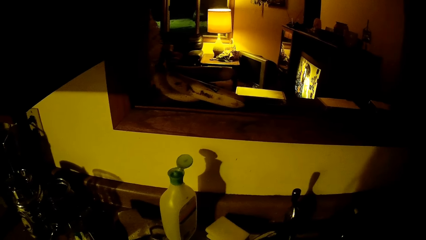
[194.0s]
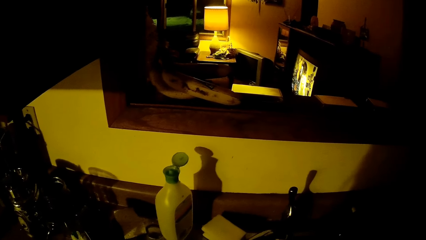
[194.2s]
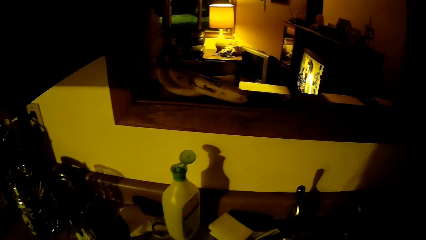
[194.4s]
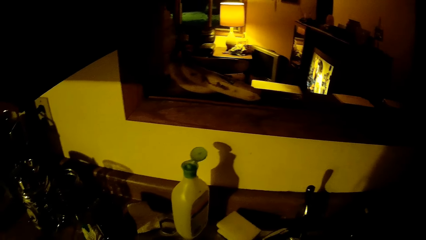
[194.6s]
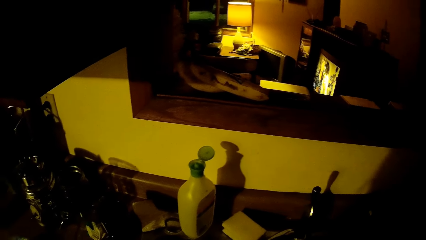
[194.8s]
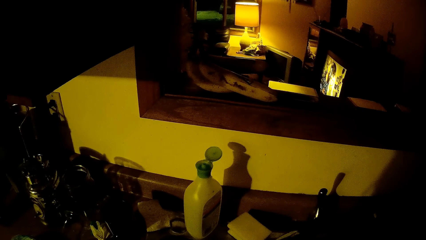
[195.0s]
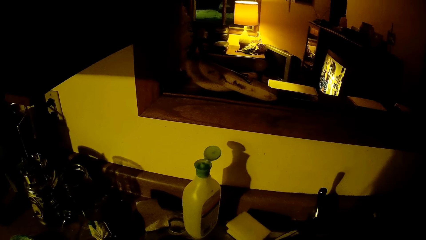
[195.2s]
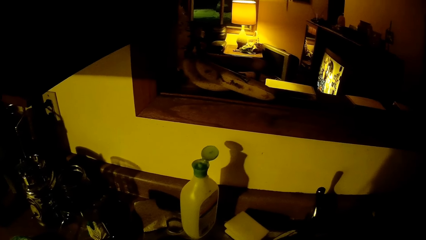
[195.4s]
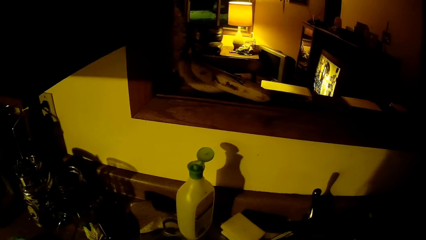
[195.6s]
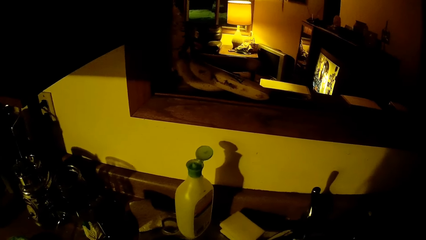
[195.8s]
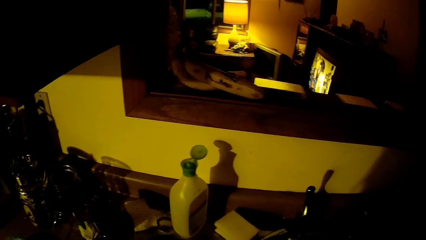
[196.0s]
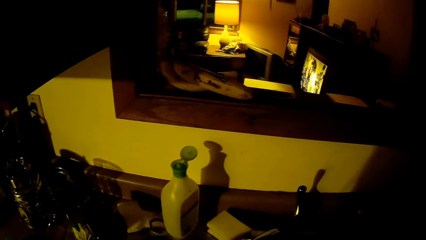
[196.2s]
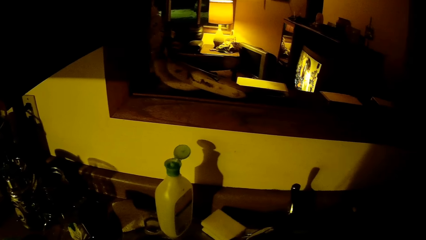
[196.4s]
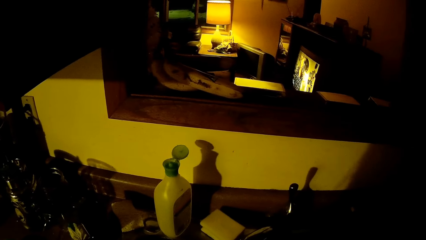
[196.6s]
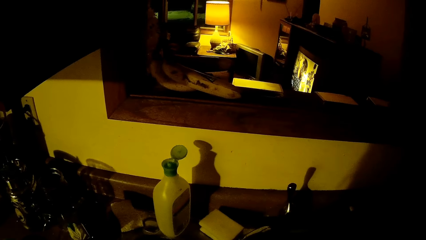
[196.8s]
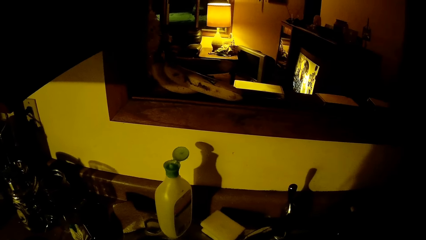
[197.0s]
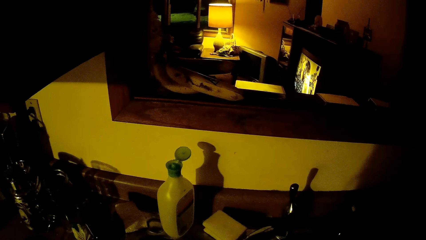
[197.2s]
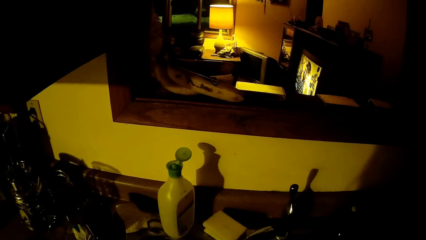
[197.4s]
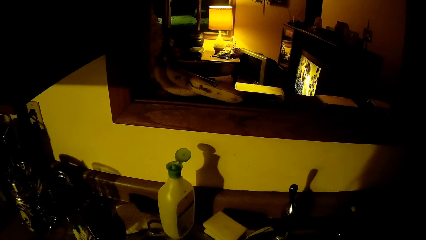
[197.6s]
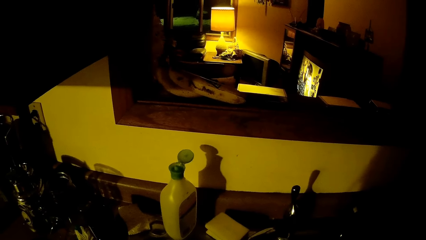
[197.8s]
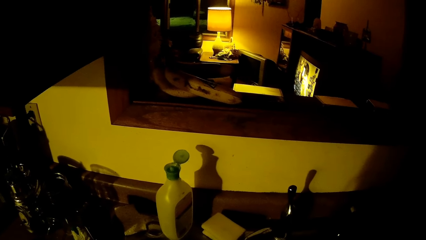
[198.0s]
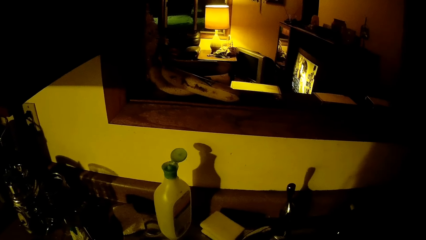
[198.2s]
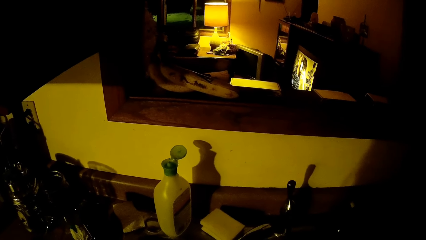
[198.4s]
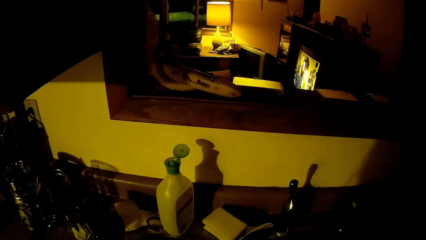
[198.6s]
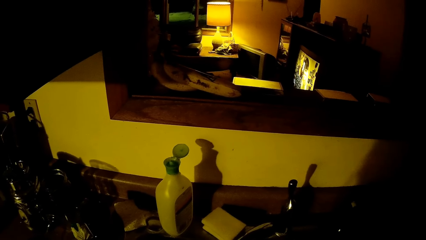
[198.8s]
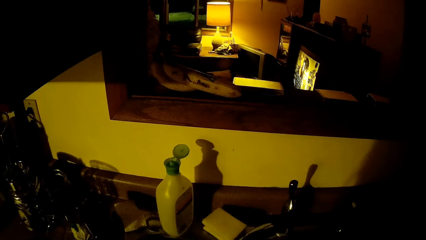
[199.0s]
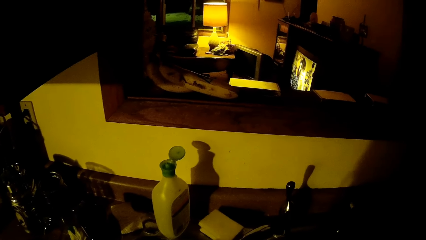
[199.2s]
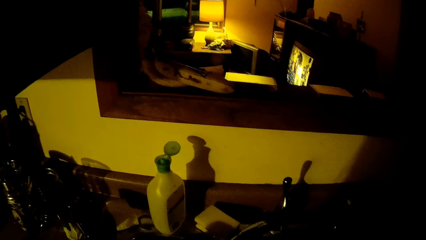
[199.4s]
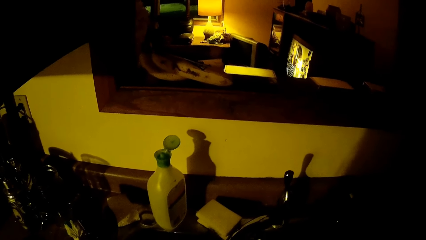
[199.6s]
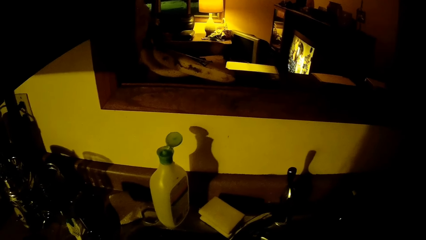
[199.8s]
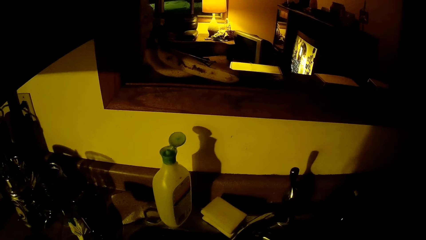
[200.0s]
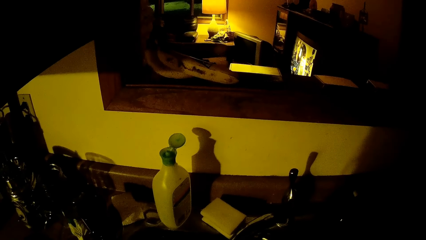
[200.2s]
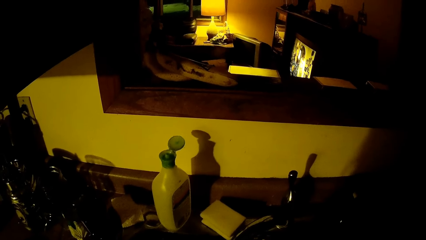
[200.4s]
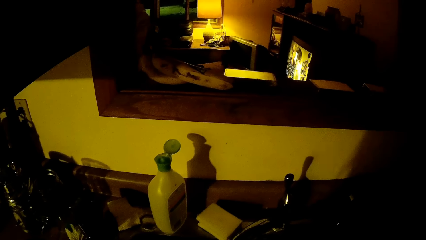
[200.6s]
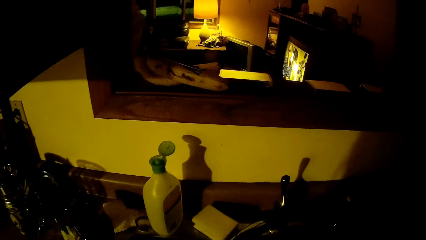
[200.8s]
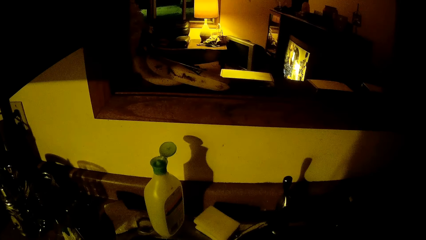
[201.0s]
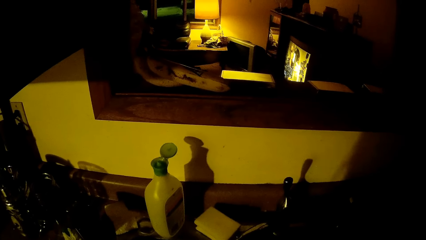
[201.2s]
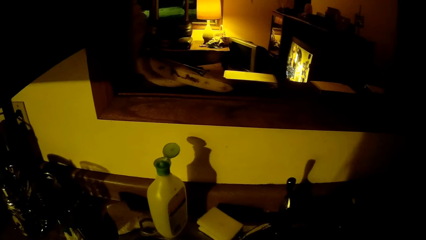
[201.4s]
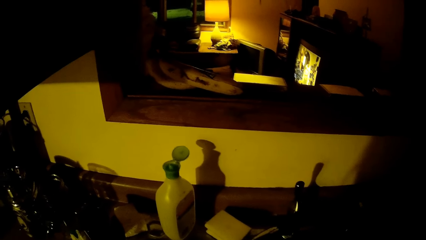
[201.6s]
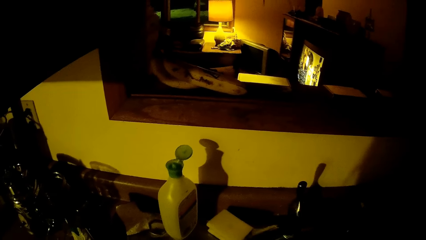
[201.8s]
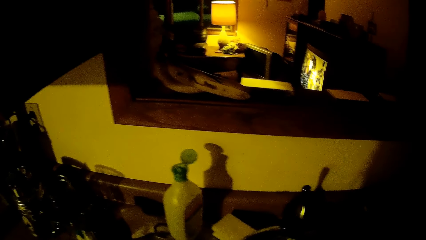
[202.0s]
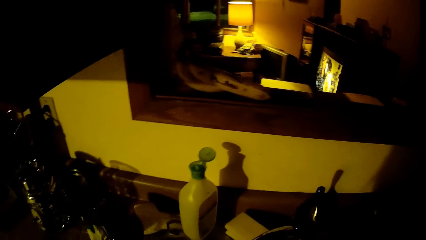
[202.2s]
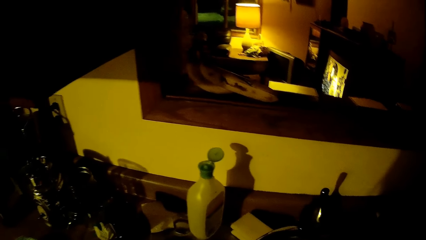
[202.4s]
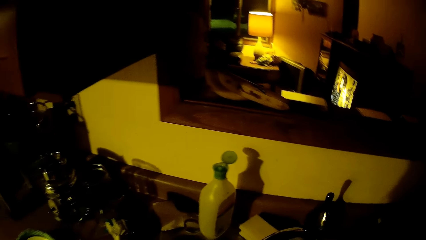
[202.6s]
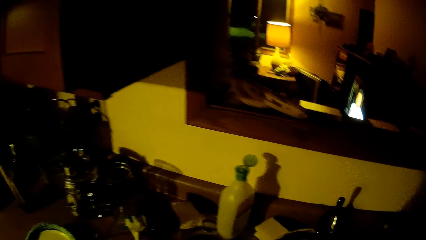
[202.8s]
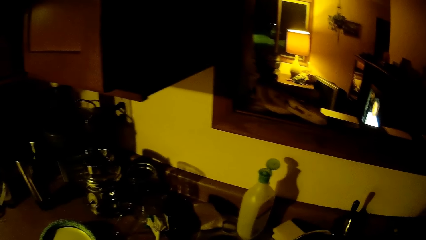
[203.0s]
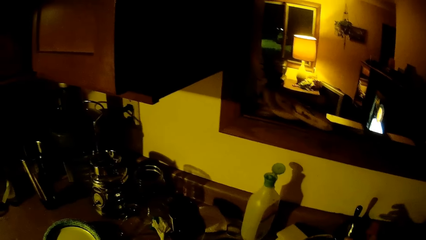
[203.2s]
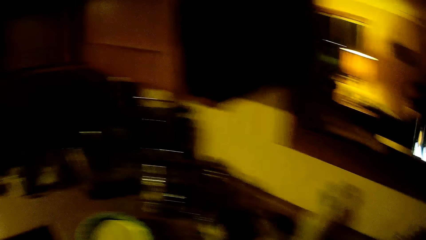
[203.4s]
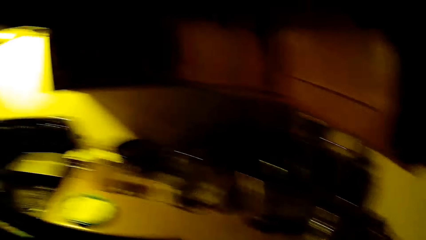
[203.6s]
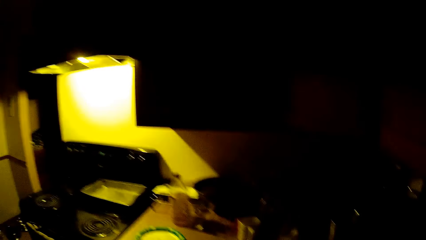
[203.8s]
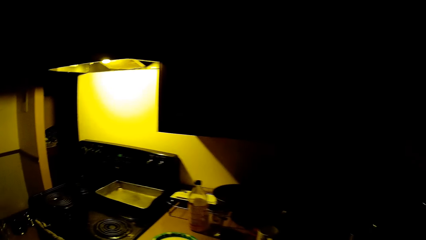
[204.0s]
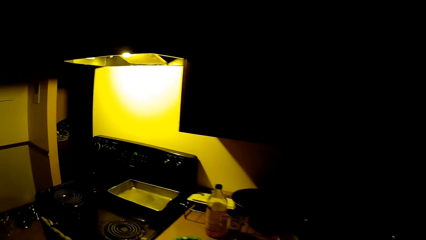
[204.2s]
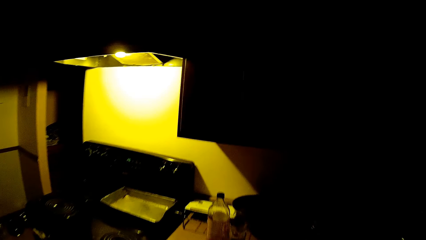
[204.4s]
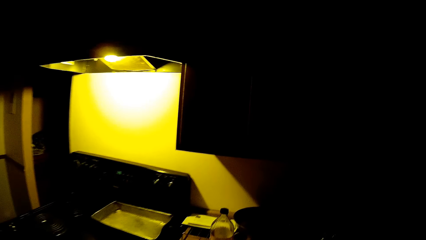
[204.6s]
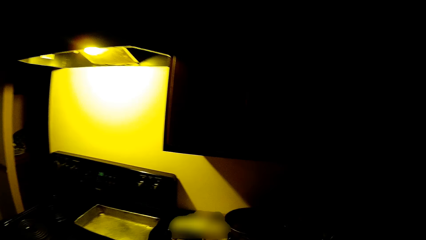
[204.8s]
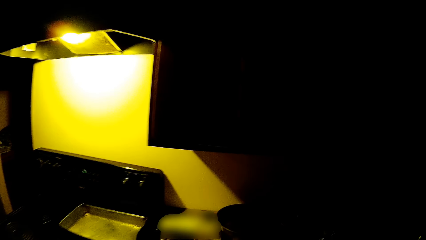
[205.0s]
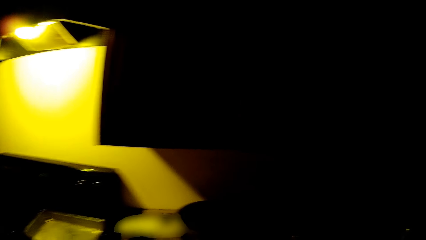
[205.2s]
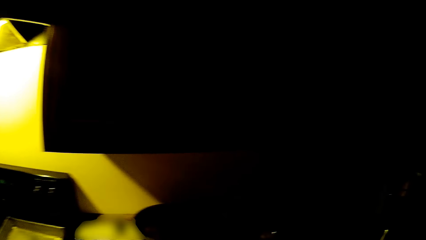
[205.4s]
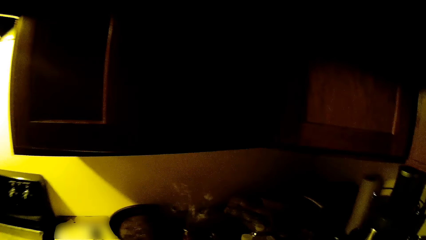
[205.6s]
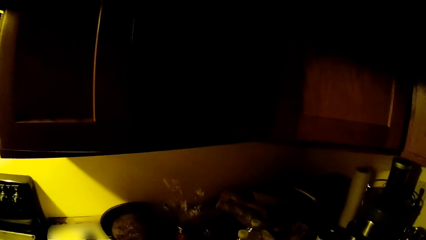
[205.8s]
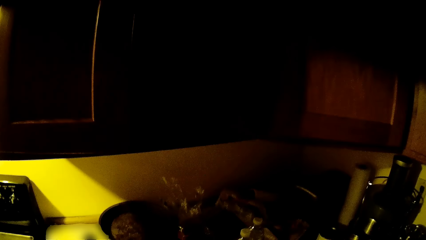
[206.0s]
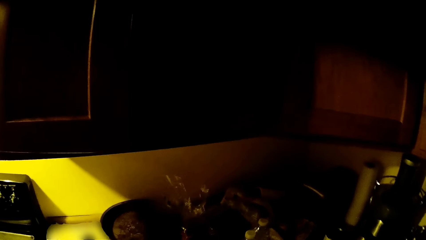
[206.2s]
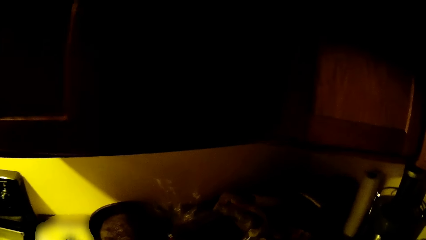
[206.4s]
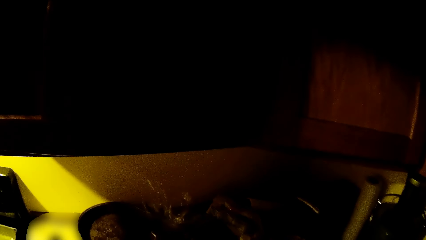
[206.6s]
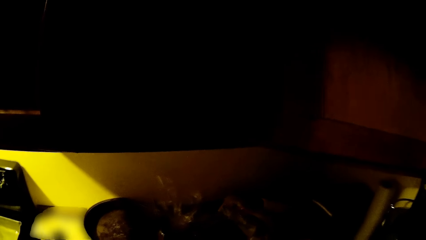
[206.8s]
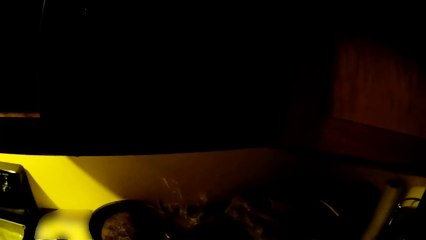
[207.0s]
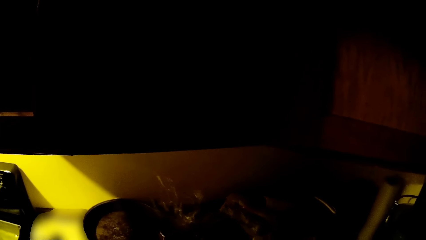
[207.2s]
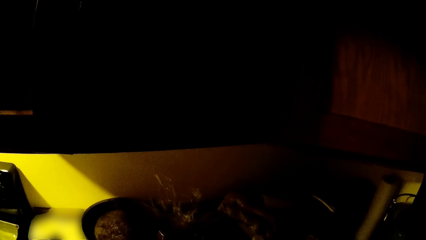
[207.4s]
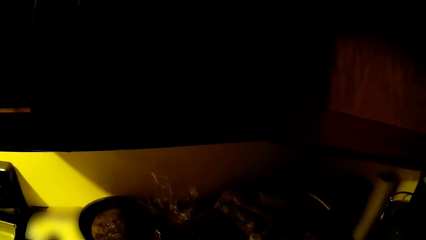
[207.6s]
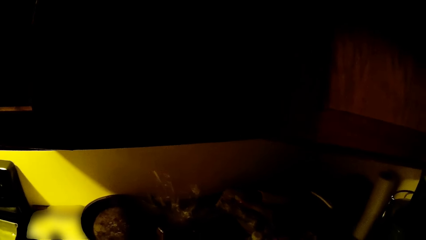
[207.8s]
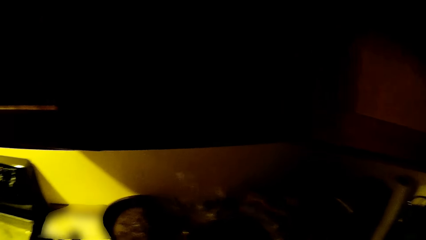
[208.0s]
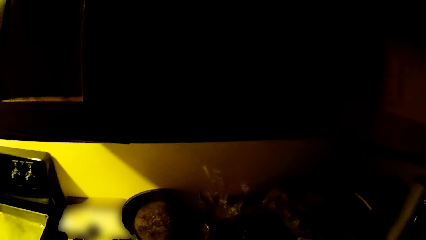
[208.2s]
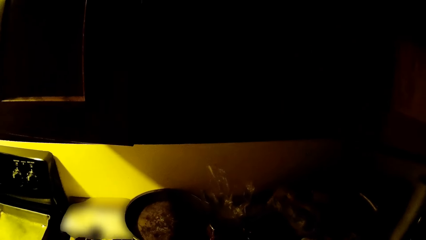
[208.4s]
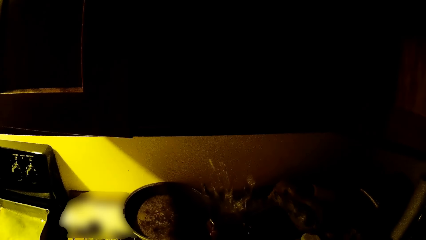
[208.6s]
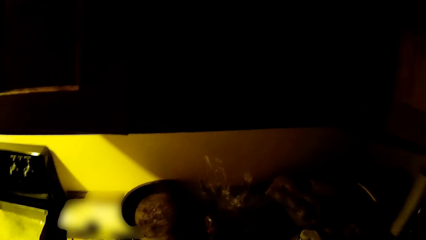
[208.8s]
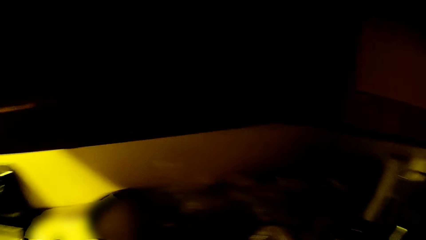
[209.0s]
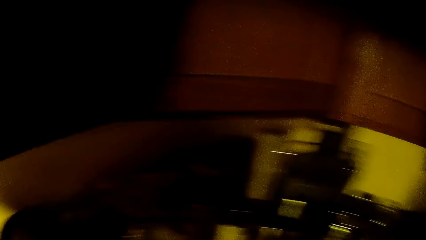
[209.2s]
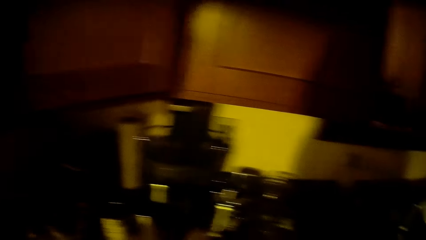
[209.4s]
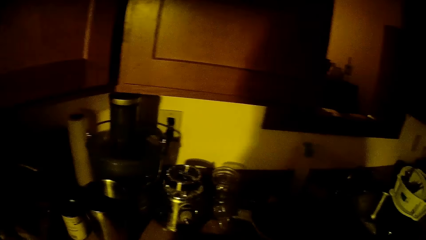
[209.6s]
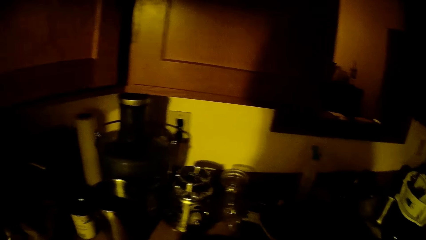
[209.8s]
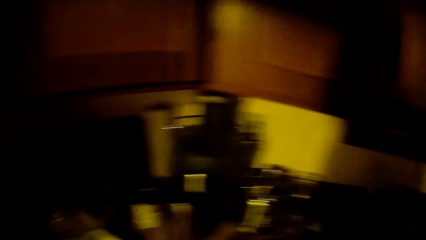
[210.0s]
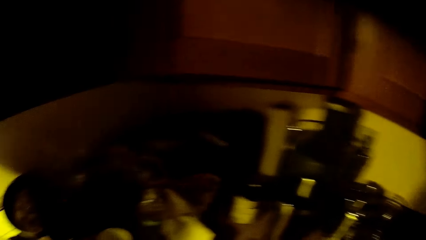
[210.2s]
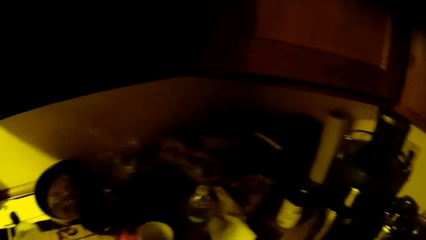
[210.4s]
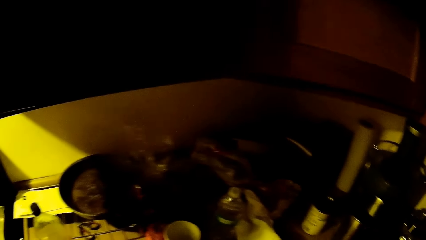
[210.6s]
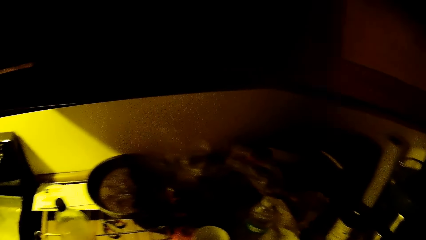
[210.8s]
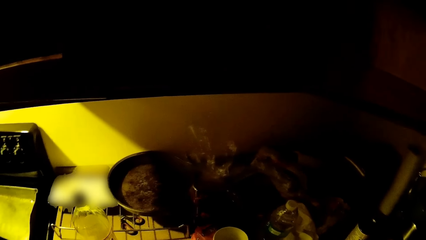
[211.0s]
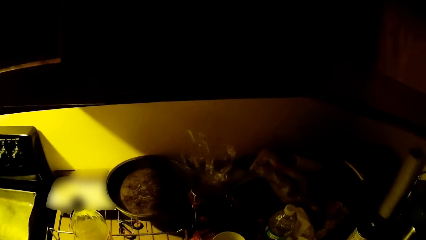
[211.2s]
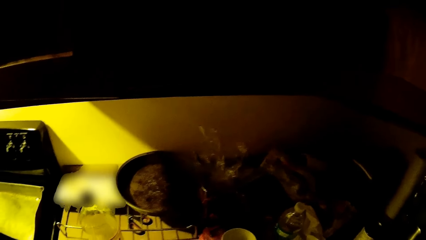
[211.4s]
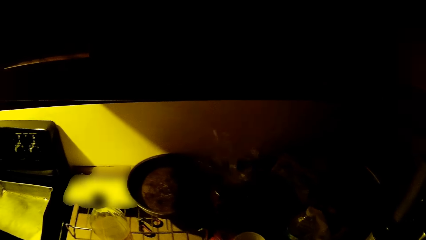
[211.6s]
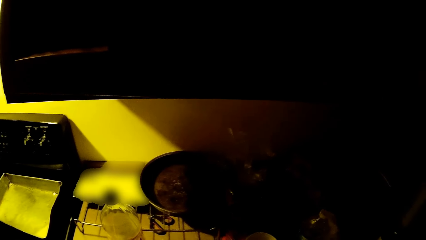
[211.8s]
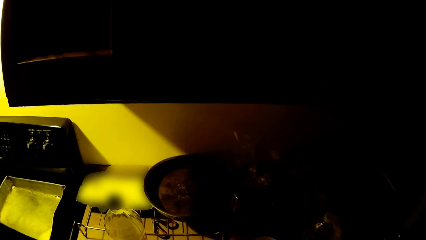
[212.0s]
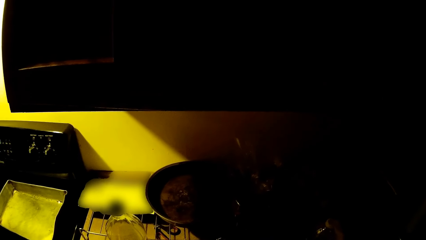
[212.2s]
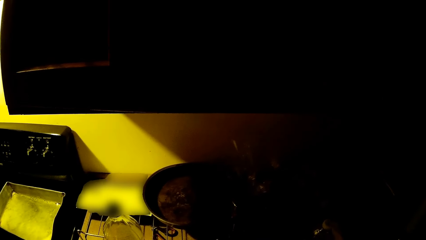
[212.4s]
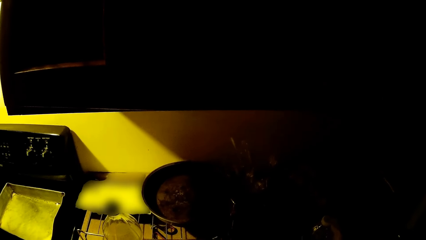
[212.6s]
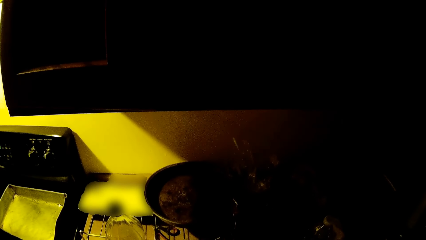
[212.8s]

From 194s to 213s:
The camera wearer walks towards the cooker. They look around.
